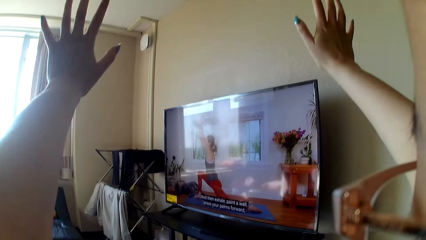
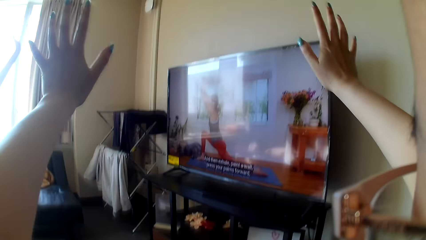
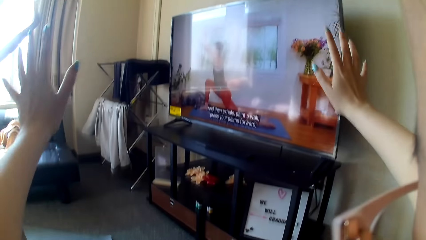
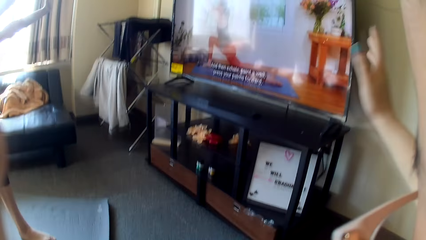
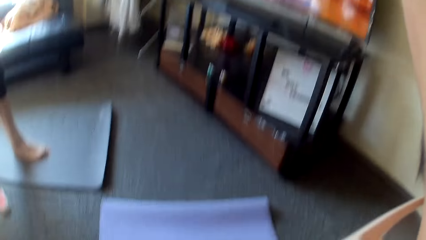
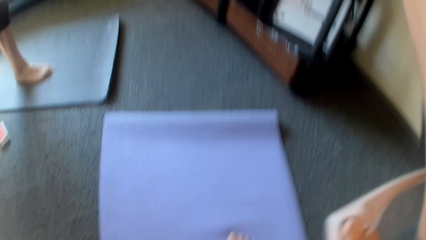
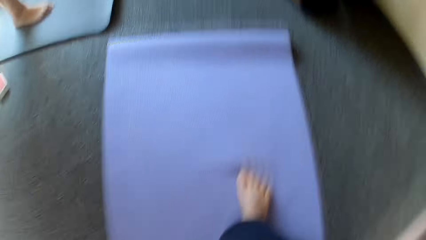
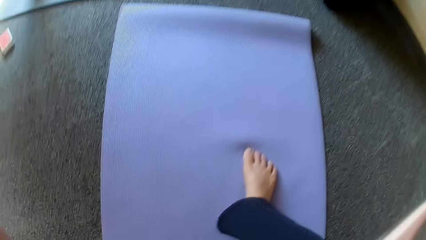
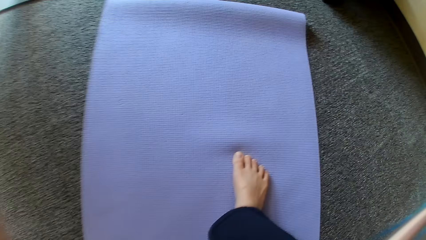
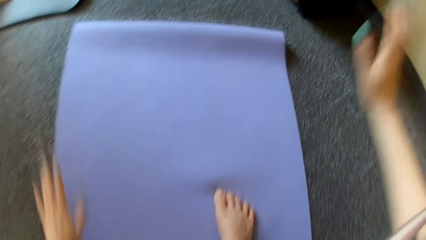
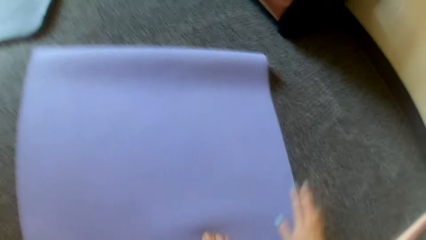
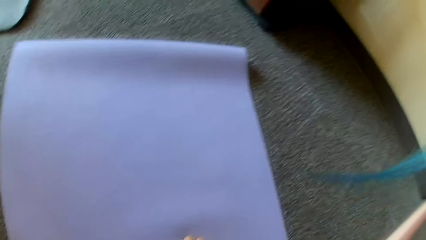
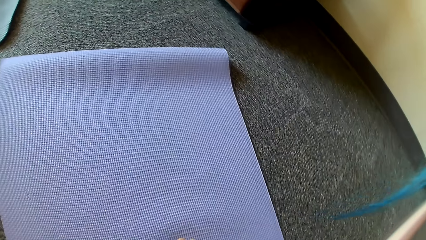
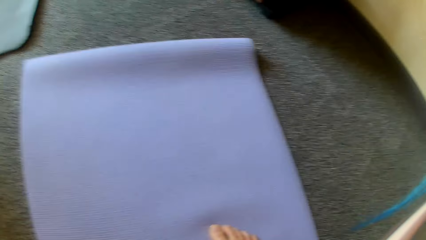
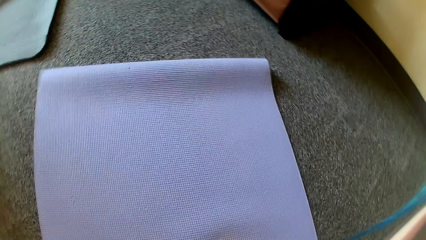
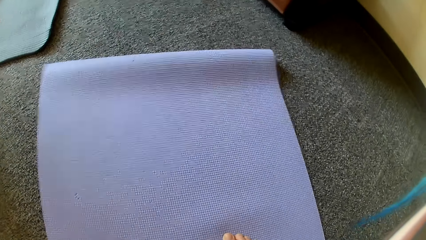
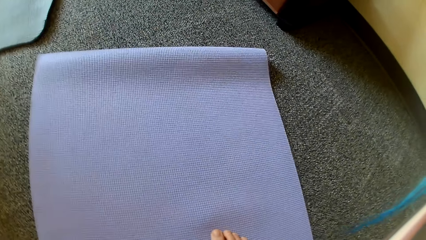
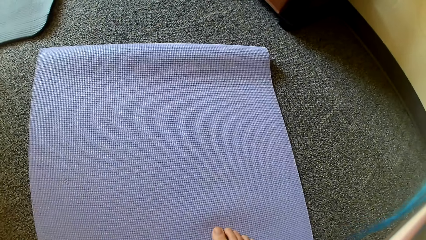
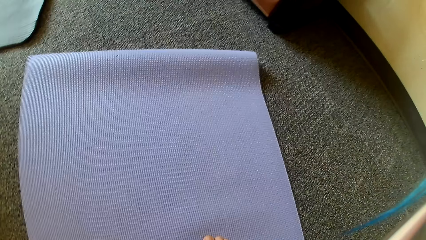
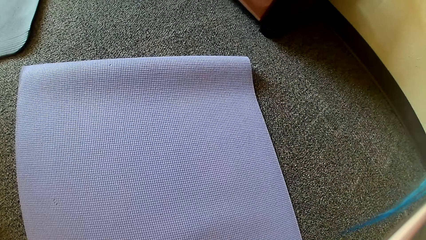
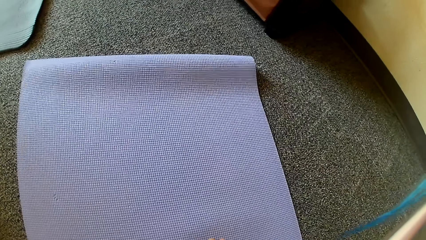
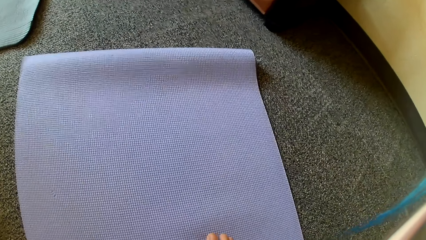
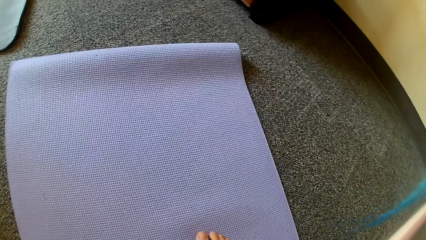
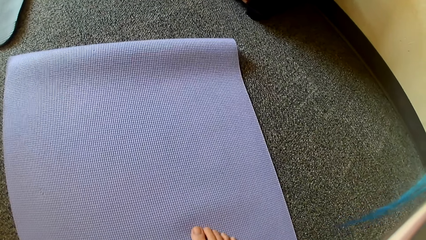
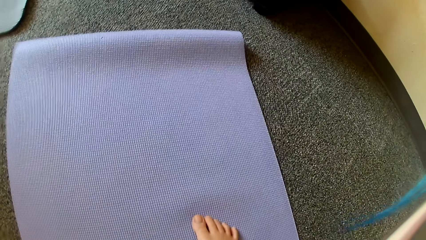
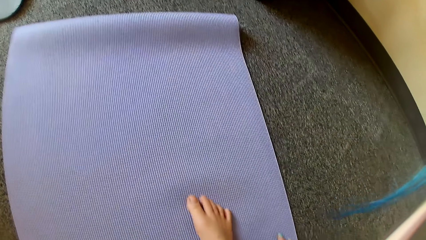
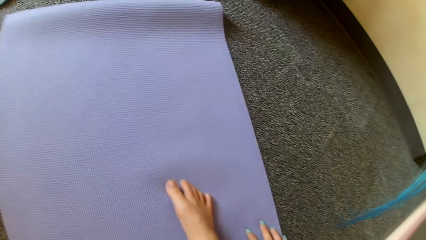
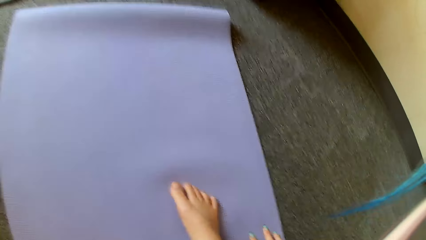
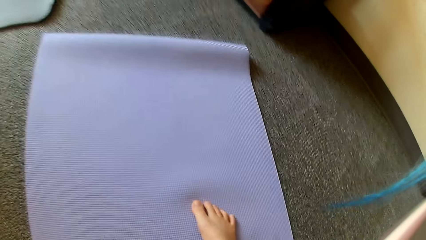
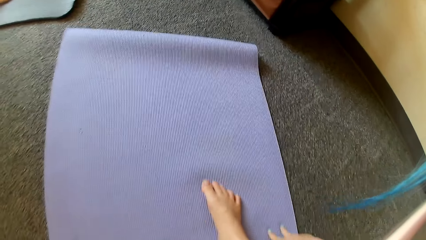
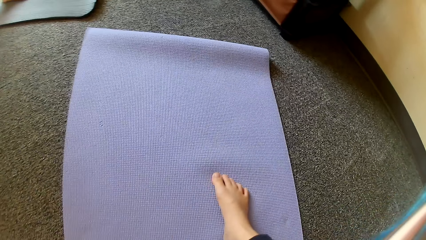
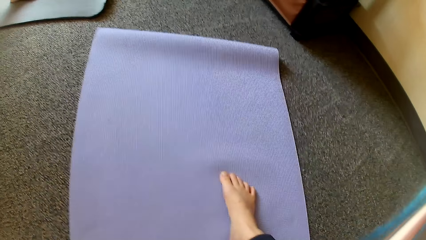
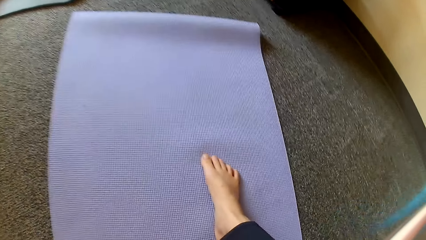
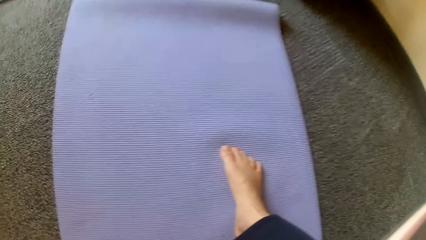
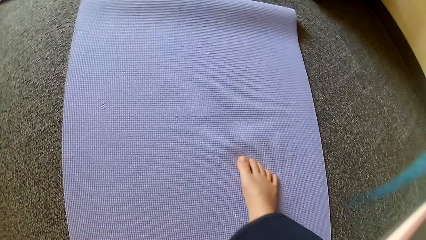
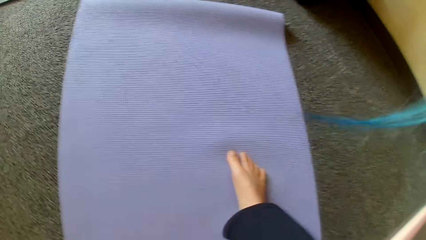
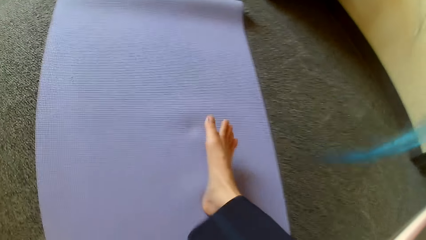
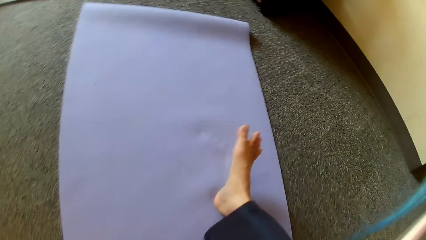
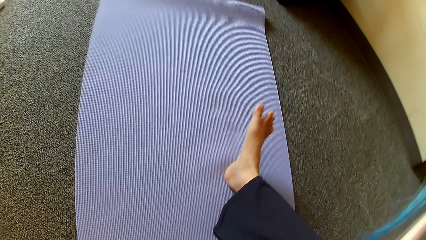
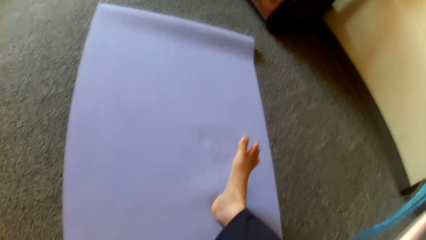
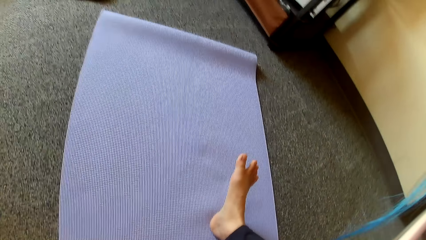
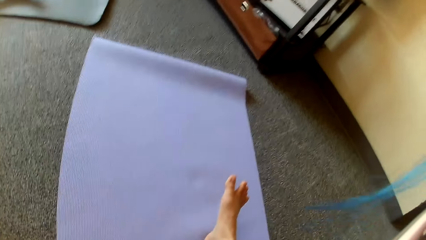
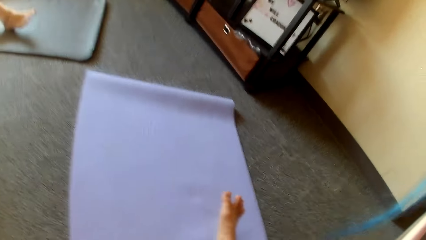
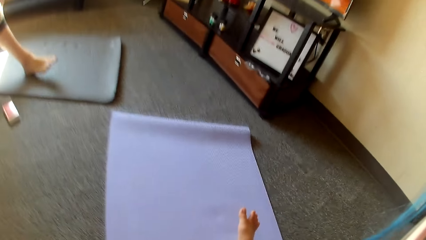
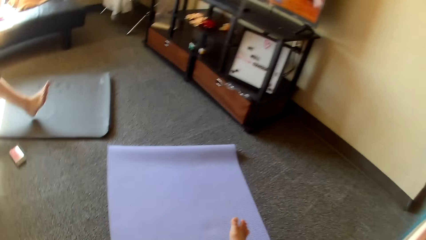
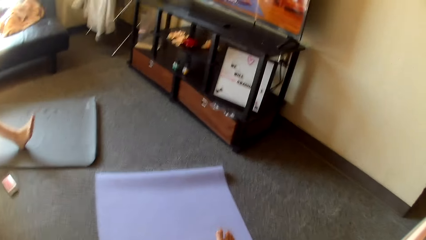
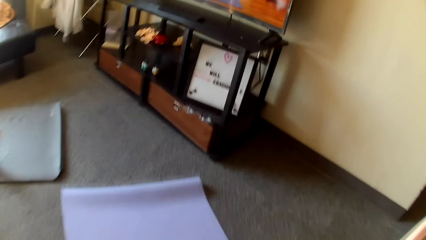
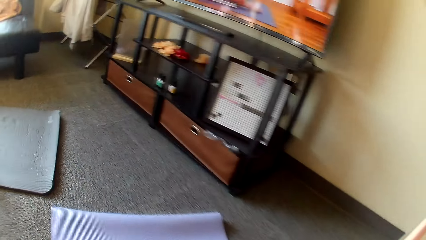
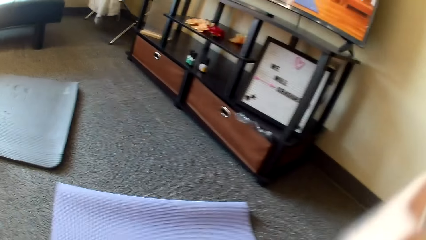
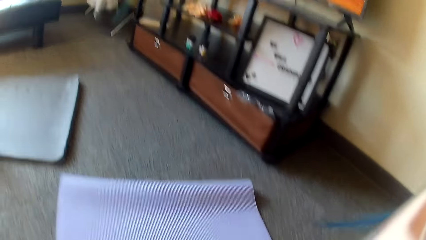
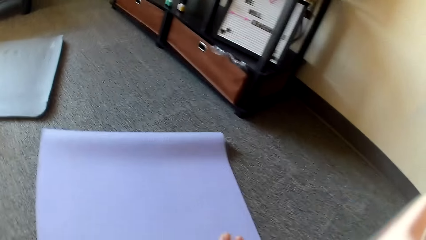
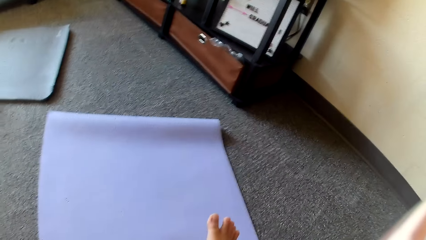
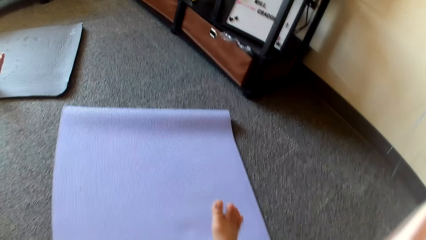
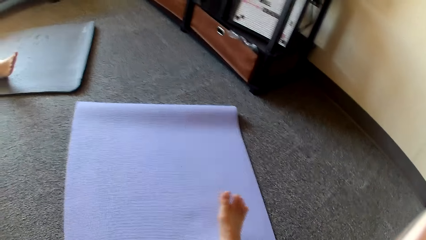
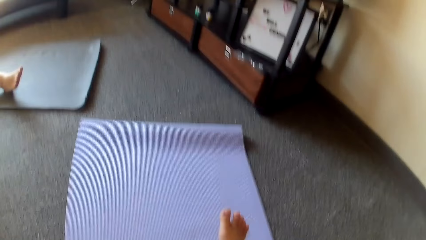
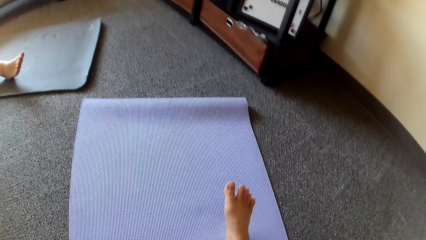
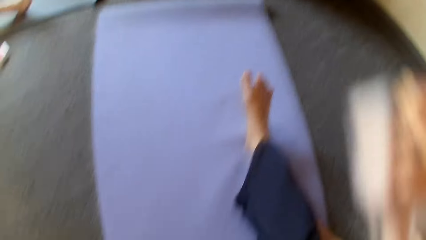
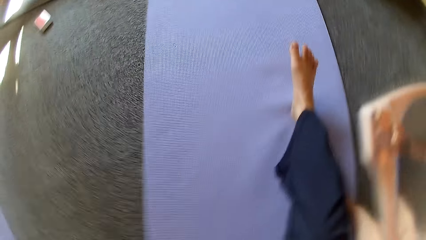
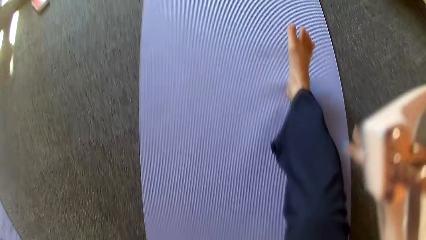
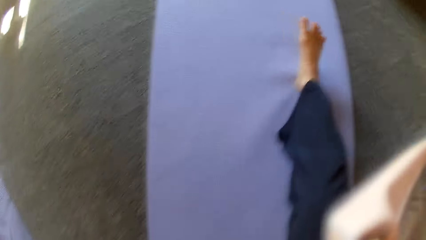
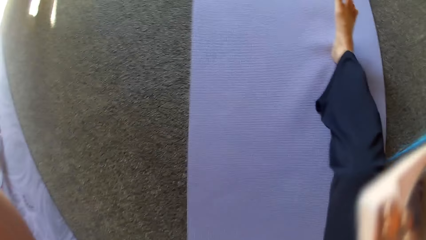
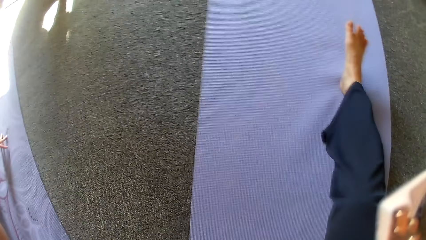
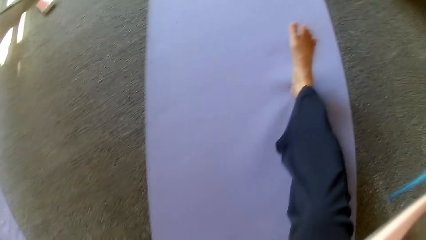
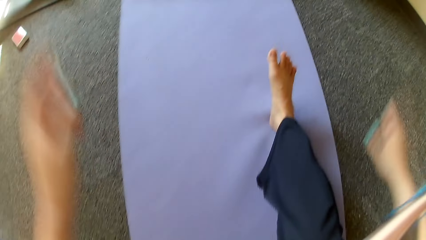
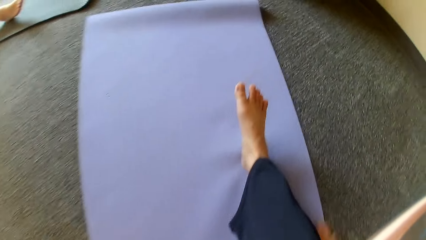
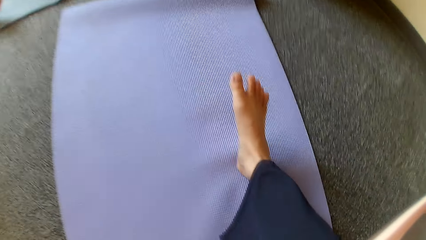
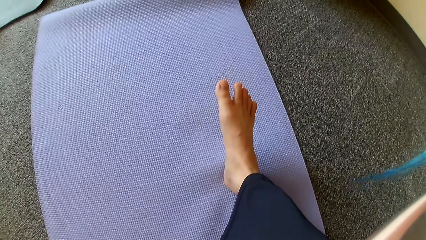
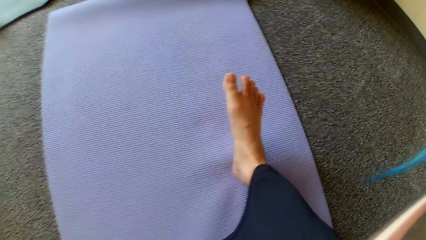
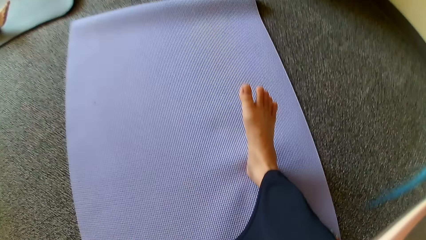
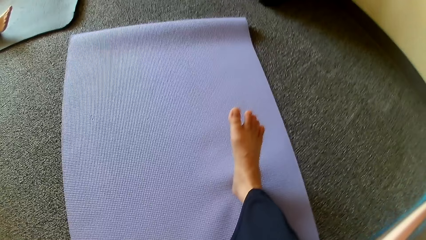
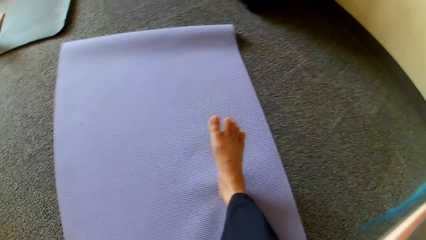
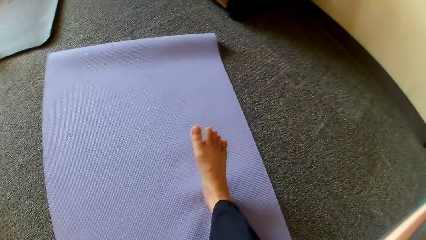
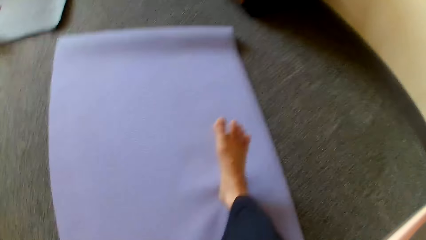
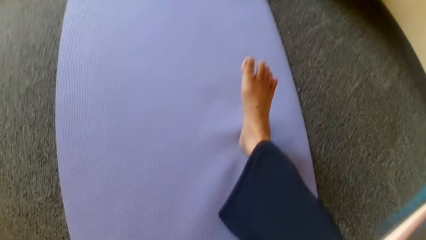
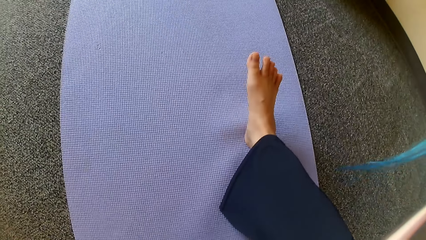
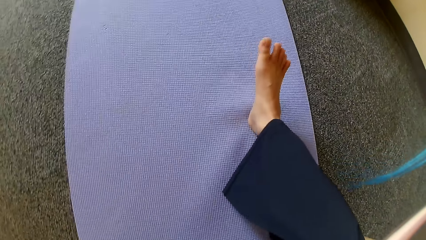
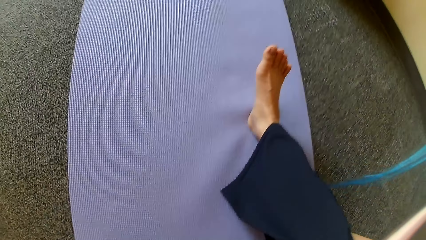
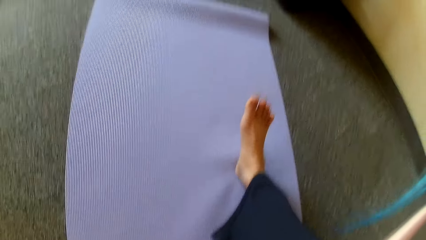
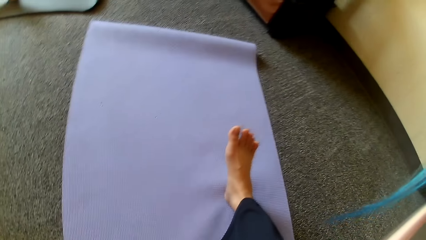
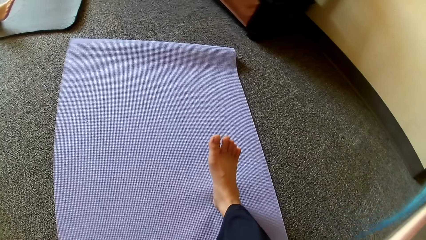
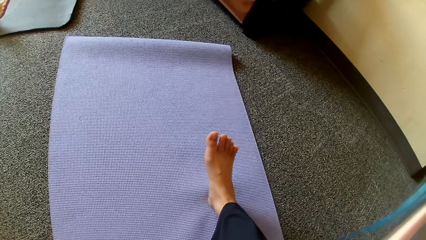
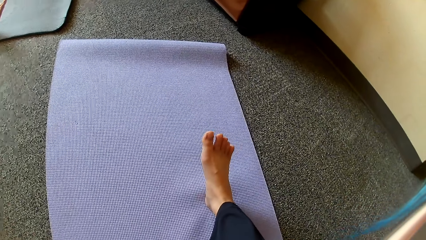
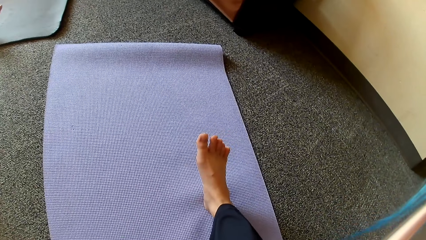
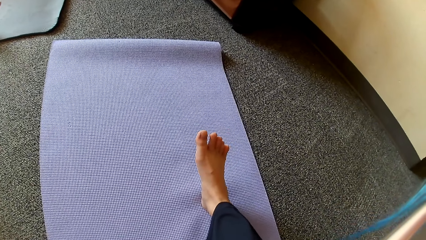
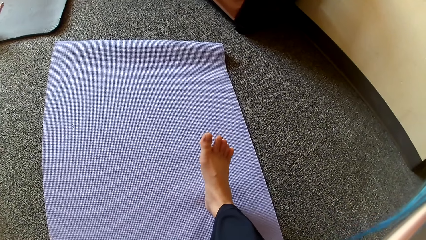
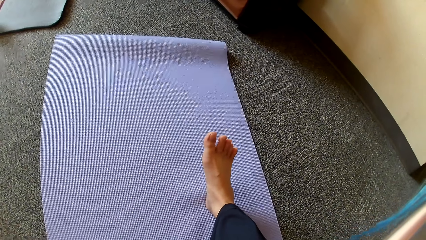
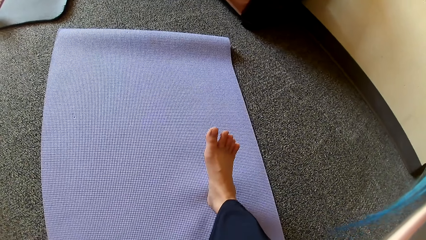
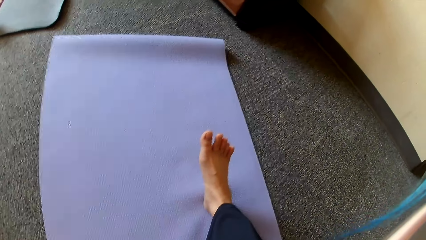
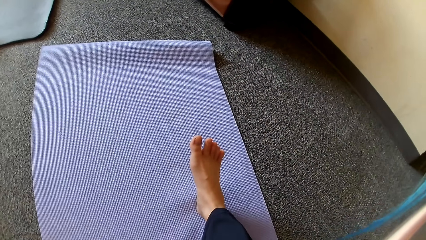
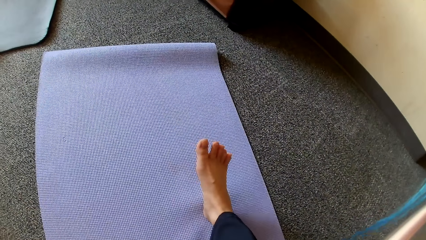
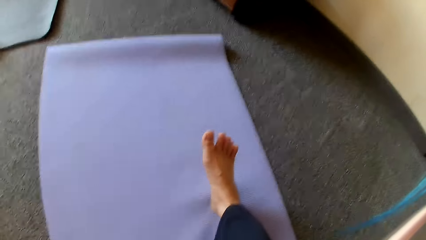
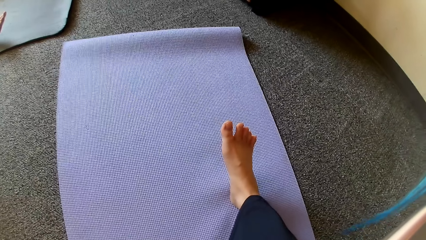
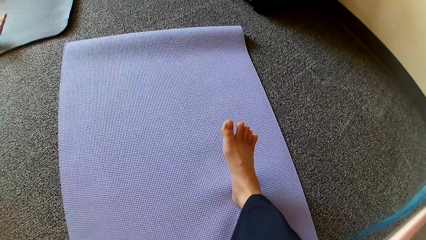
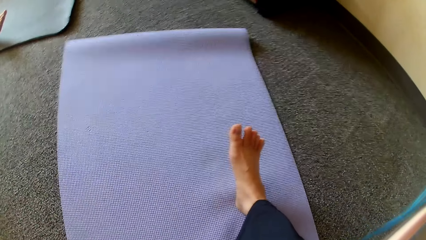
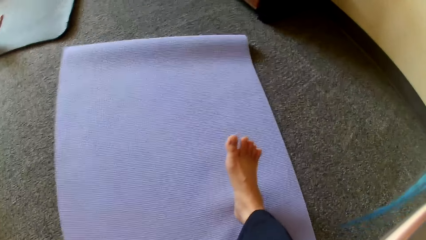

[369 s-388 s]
The camera wearer drops her hands. She moves her leg. She moves her leg again. She puts her leg on the mat. A lady stretches her leg. The lady stretches her leg again. Another lady stretches her leg. The camera wearer adjusts the camera. She puts her hands down. The first lady stretches her leg. The first lady stretches her leg again.
